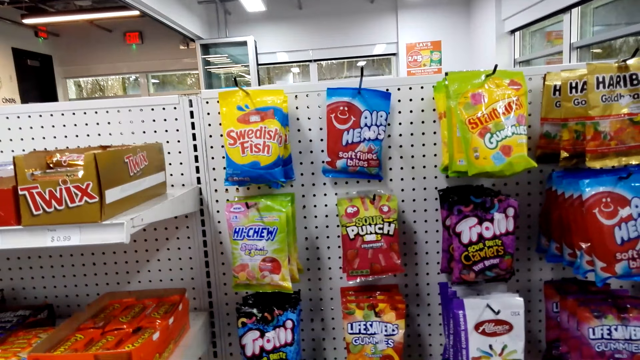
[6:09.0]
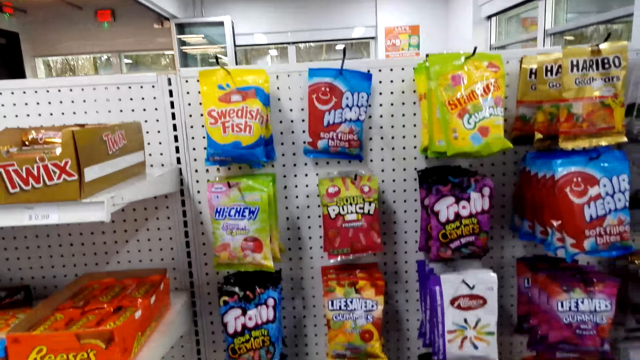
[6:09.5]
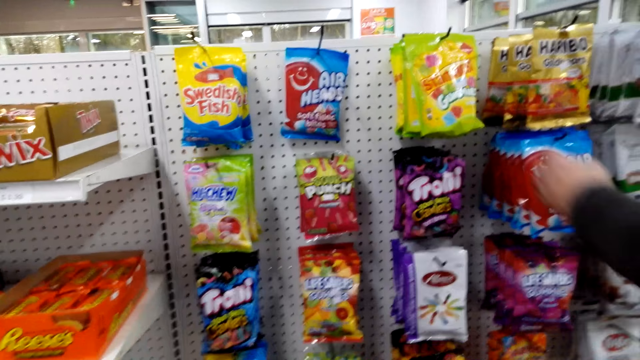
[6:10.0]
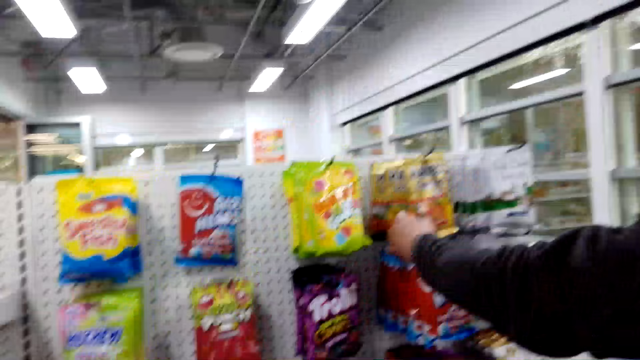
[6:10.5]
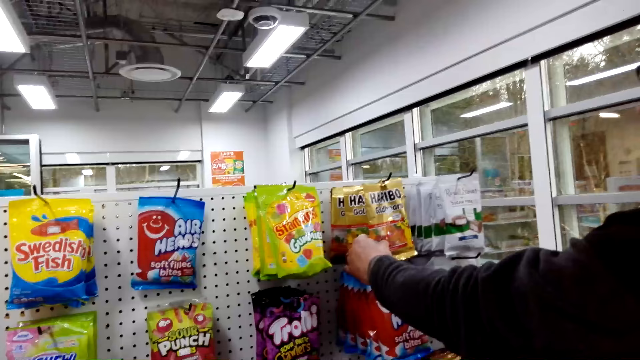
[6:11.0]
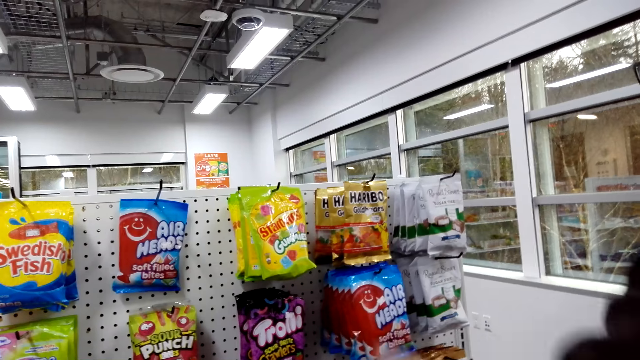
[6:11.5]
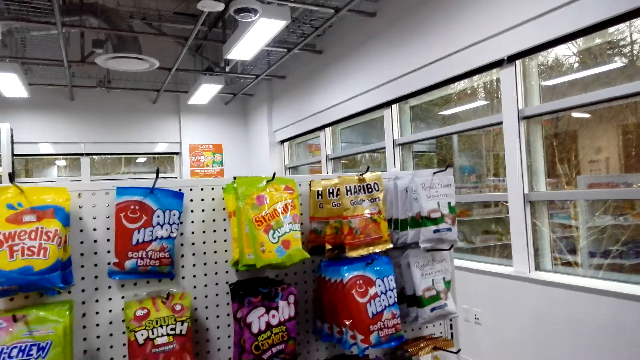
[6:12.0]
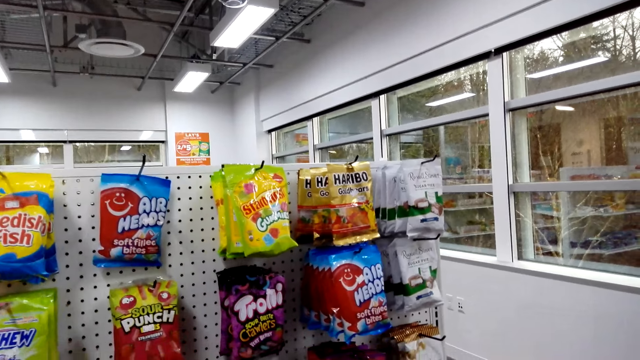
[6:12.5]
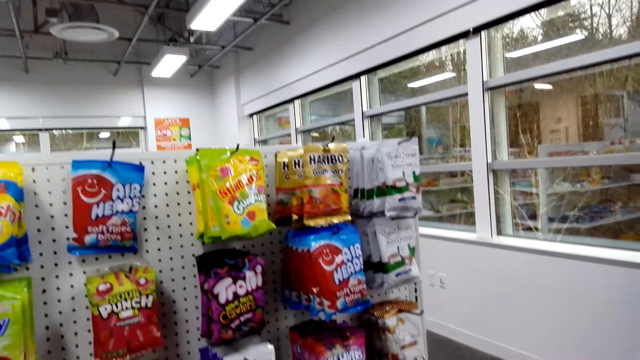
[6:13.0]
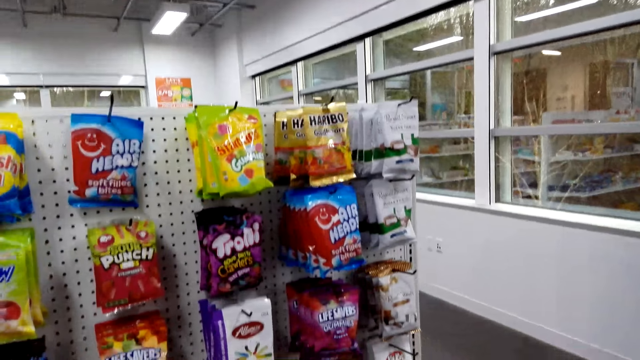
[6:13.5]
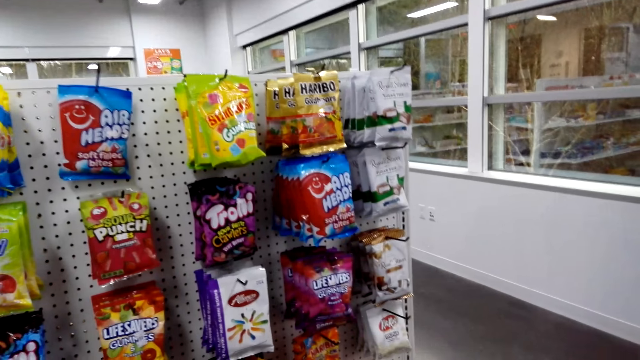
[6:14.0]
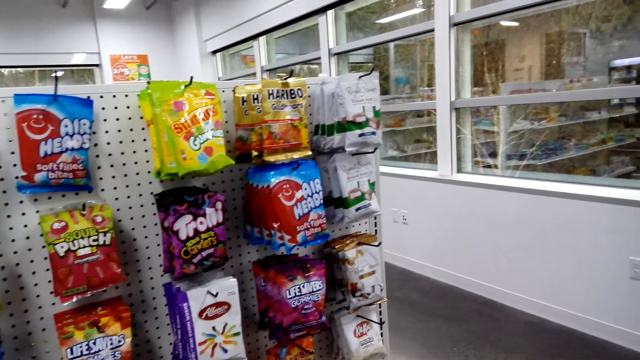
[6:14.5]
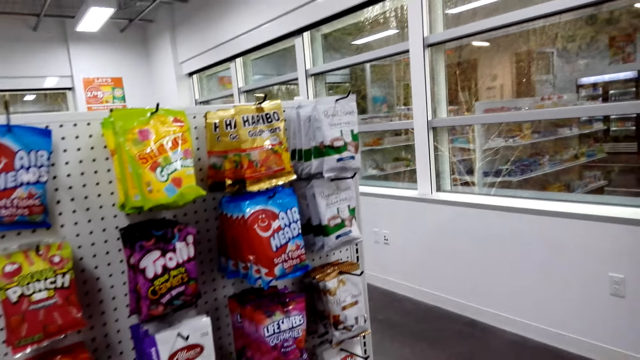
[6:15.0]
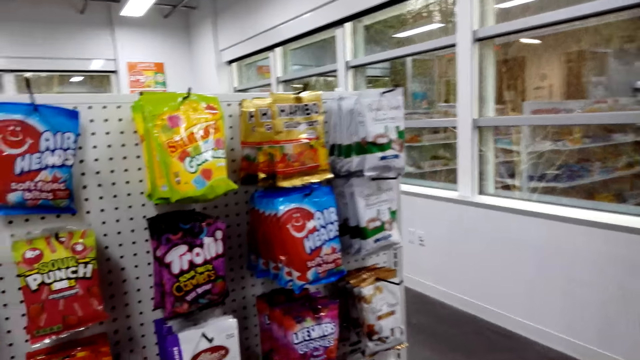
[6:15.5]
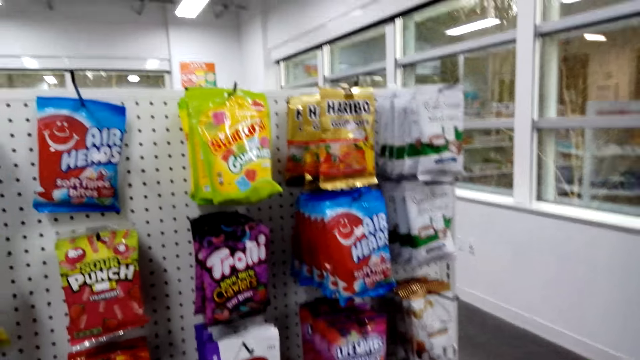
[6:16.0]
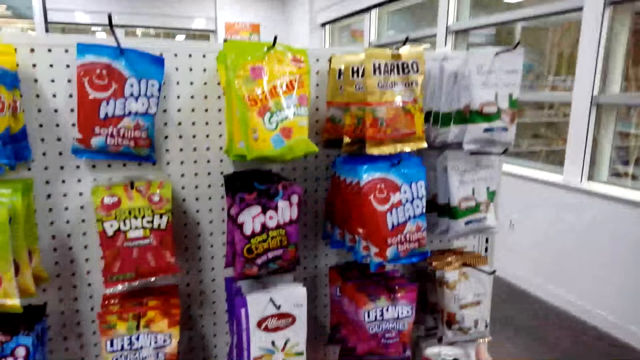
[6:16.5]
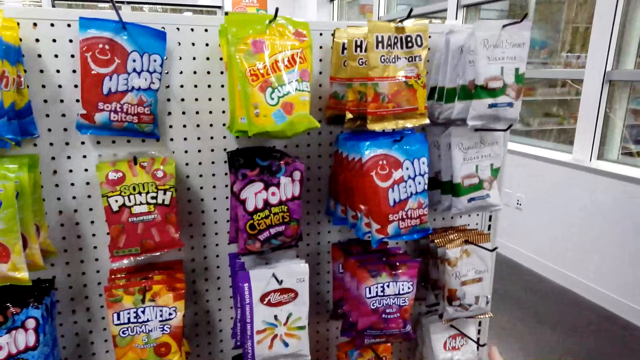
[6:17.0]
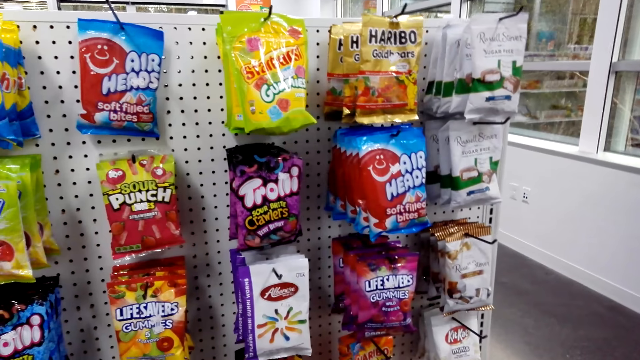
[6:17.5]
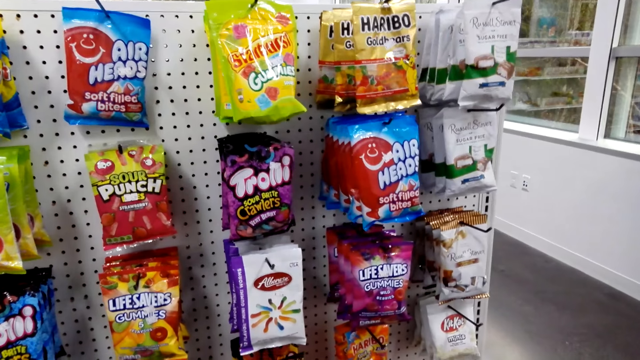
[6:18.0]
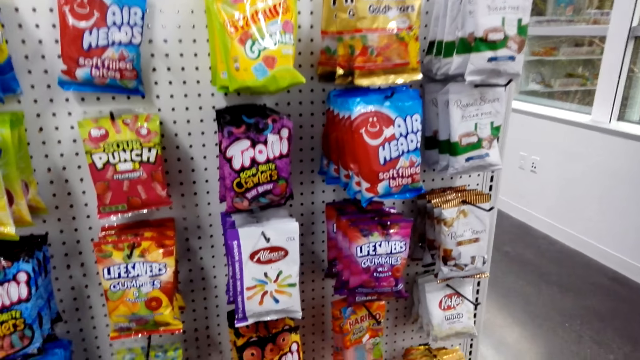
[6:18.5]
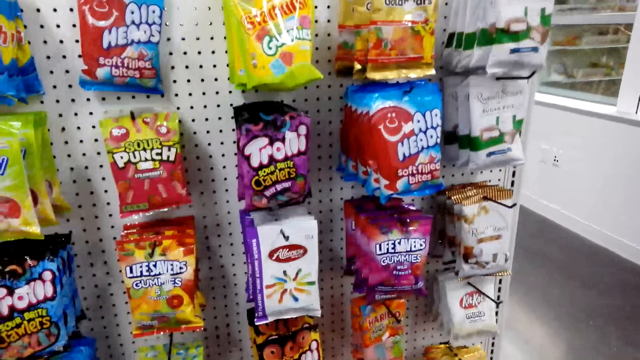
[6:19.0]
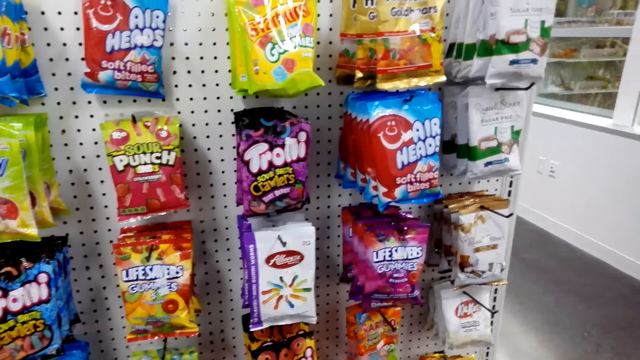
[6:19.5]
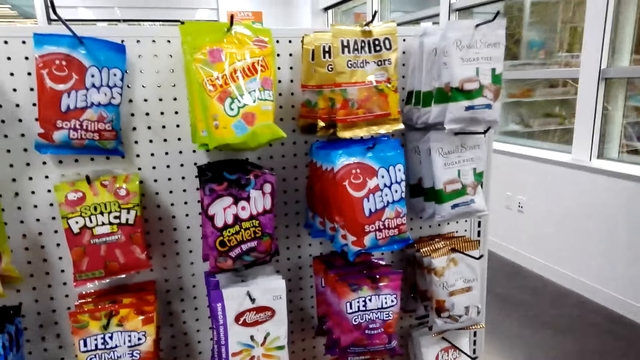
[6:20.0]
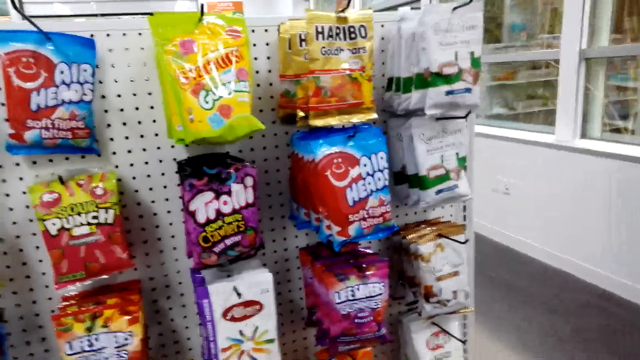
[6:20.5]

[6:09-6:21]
A man touches a packet of candy. The camera wearer looks around.

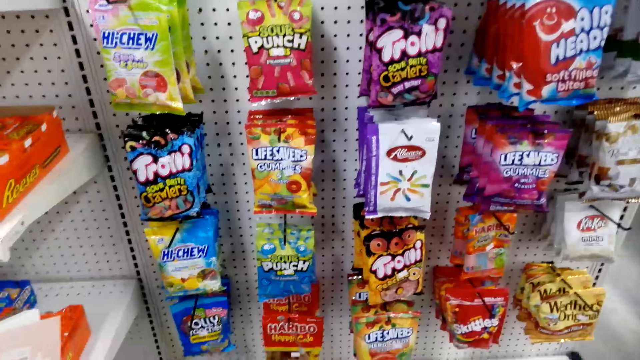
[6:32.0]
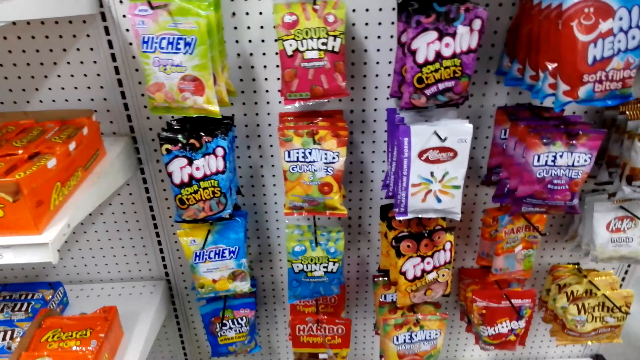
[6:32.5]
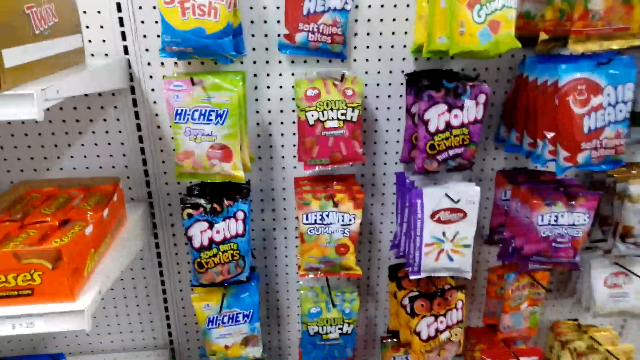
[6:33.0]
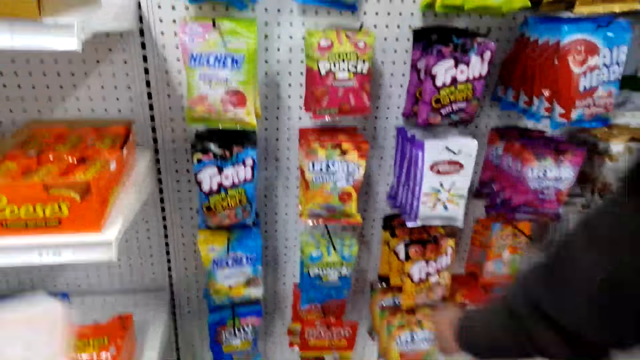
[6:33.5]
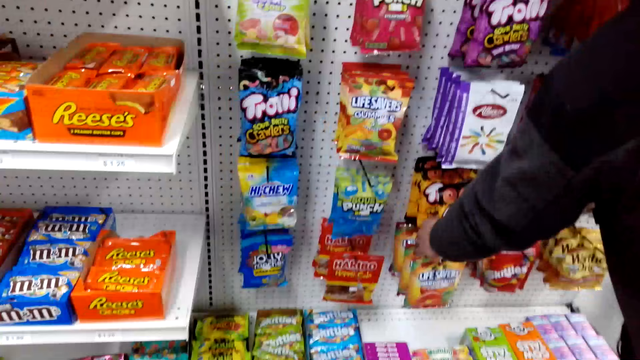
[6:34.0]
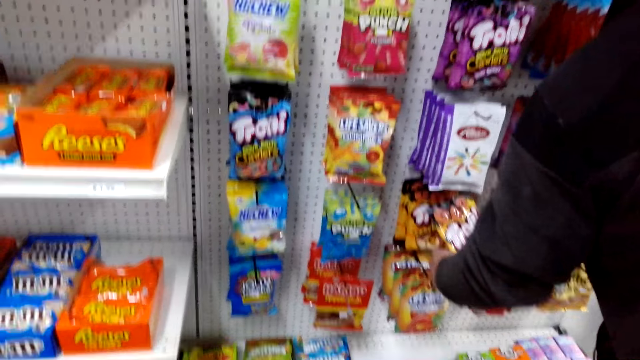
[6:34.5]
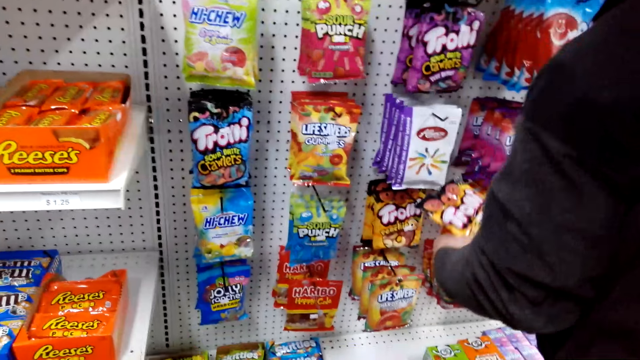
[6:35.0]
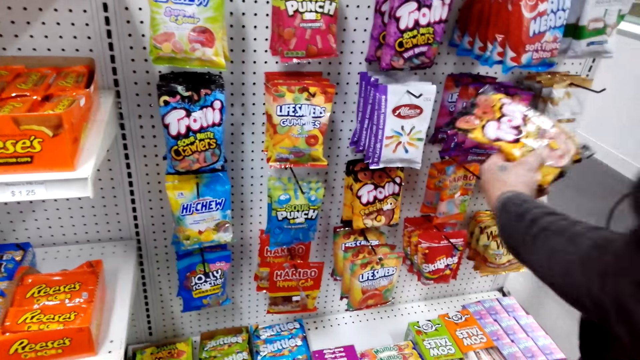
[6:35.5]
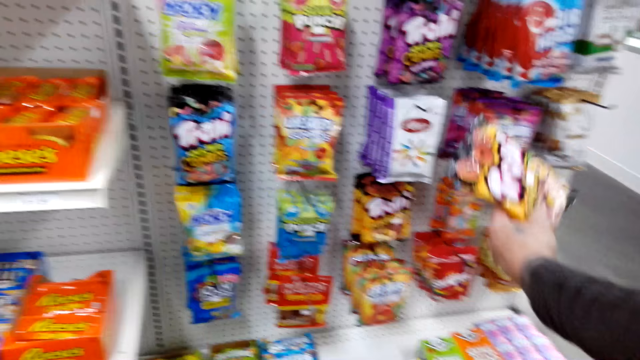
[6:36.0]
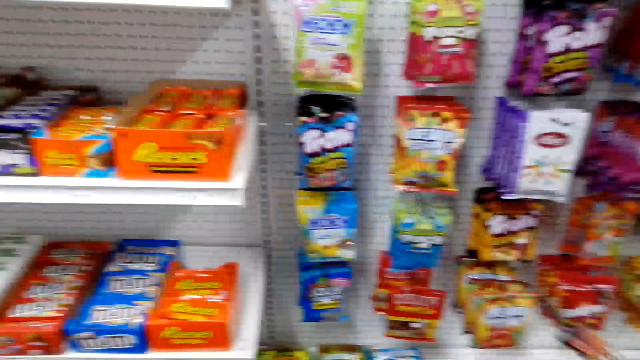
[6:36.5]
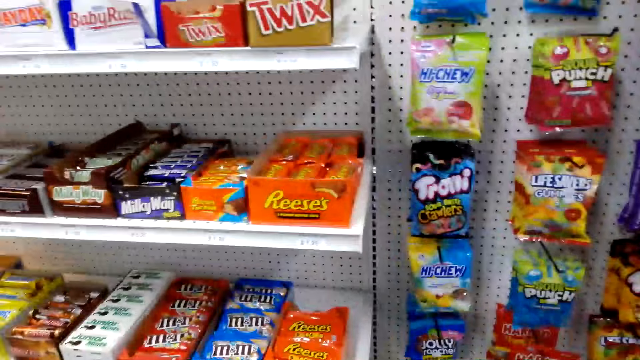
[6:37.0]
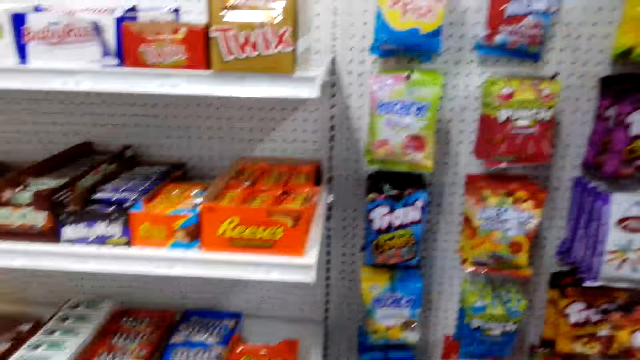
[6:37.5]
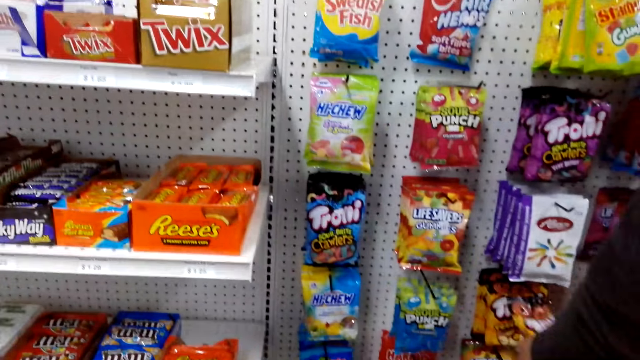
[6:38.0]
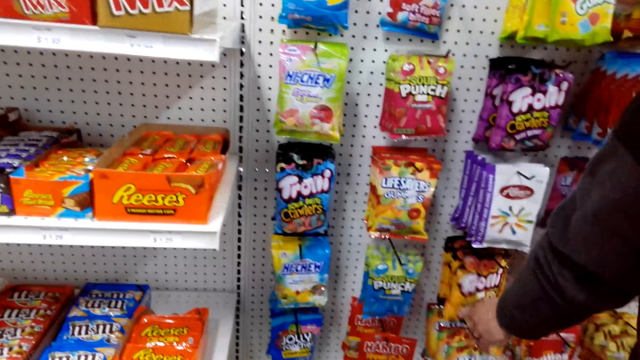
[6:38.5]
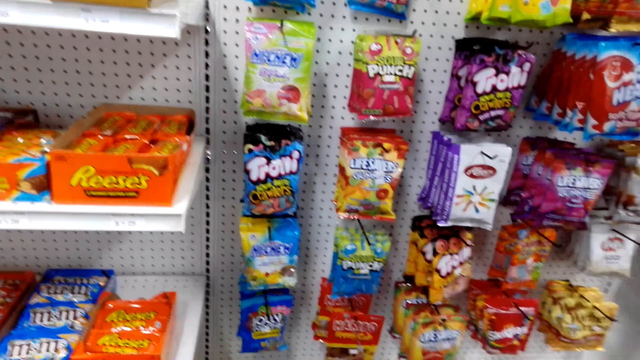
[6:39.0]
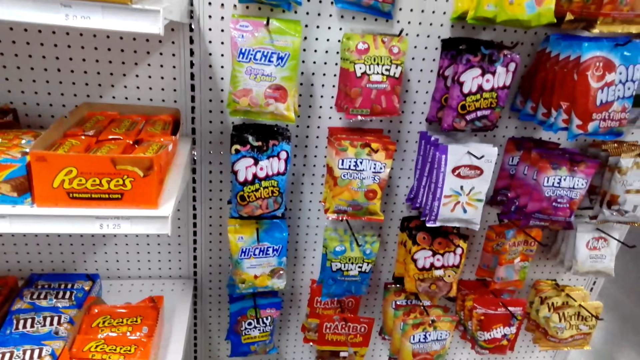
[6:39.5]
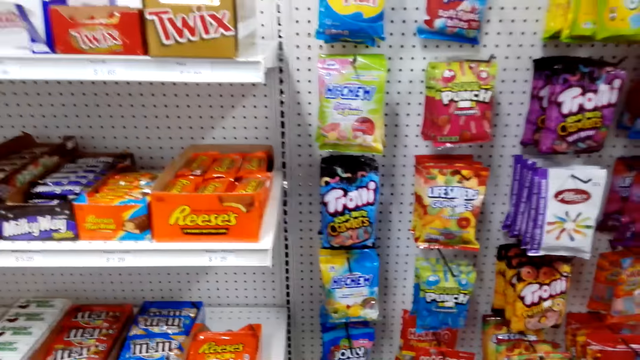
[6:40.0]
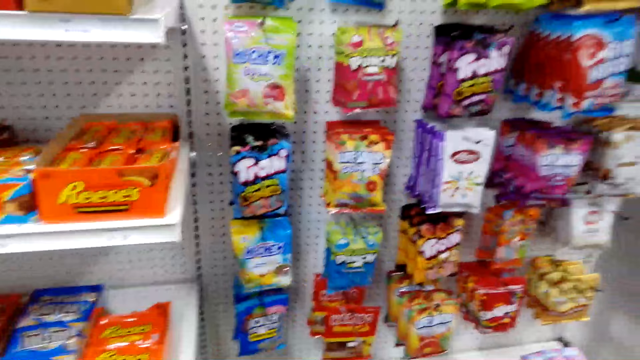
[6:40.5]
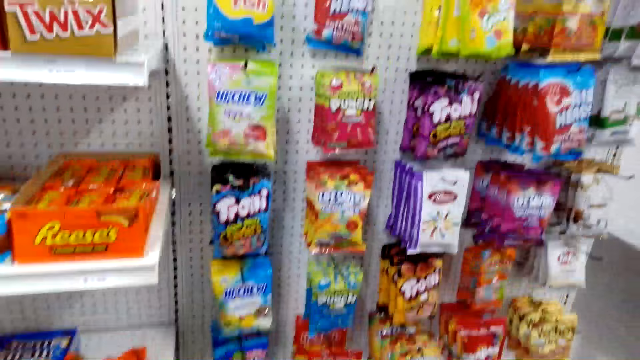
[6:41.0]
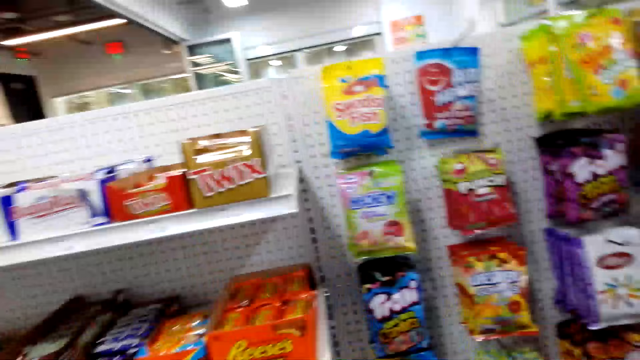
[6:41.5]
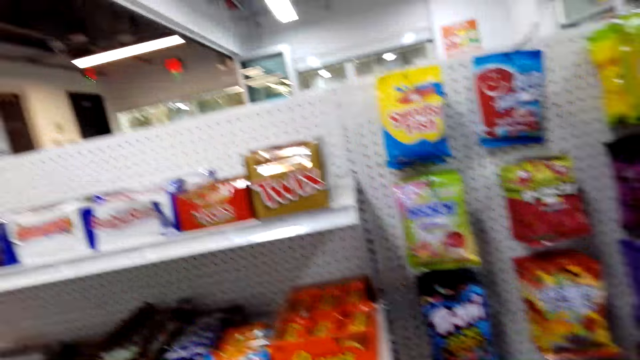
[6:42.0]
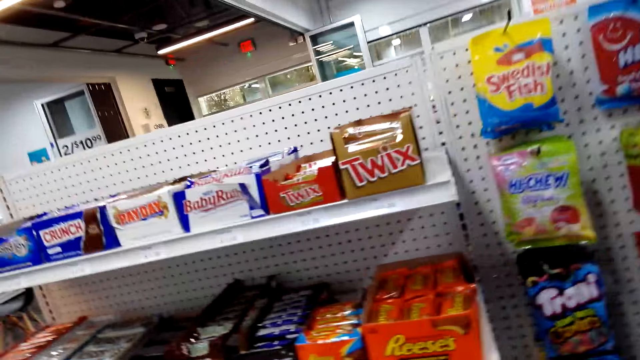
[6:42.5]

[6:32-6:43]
A man picks up the candy pack. The man touches the packet of candy. The camera wearer puts the candy on the shelf.
